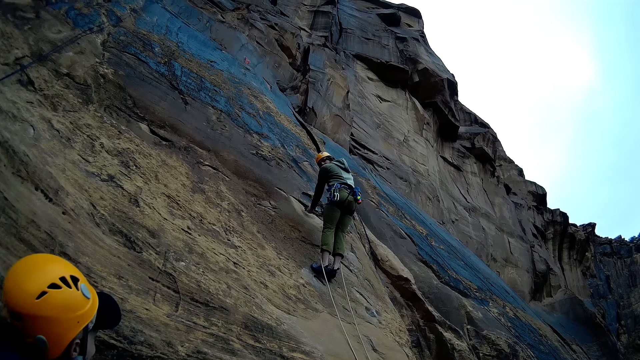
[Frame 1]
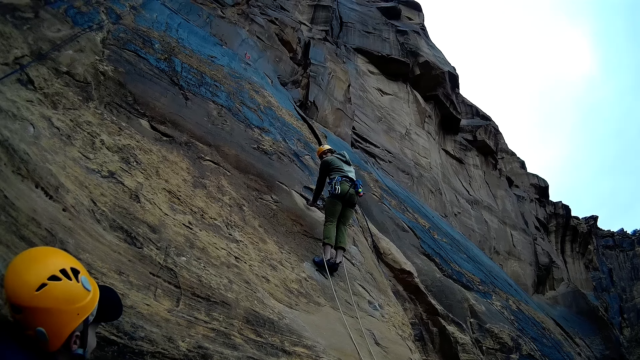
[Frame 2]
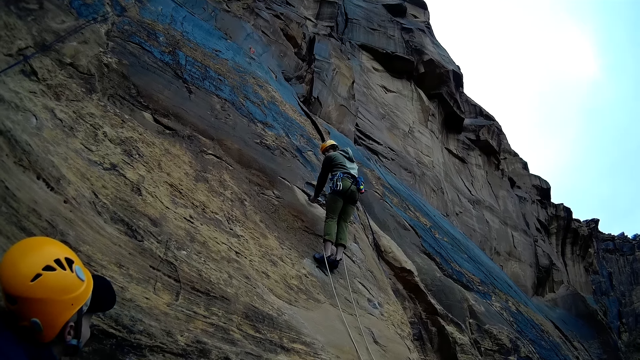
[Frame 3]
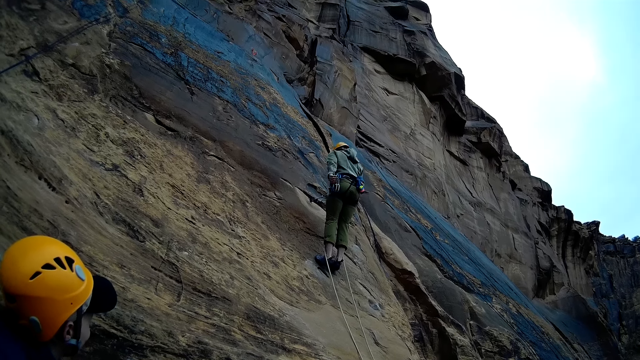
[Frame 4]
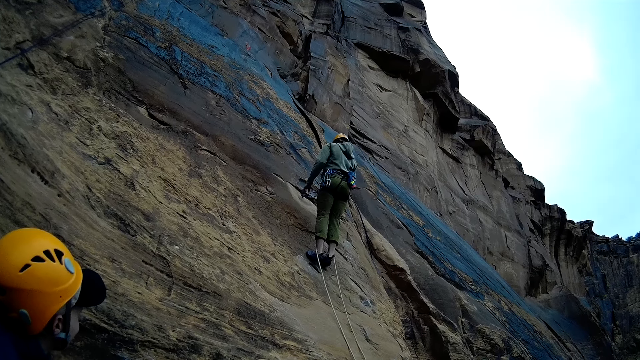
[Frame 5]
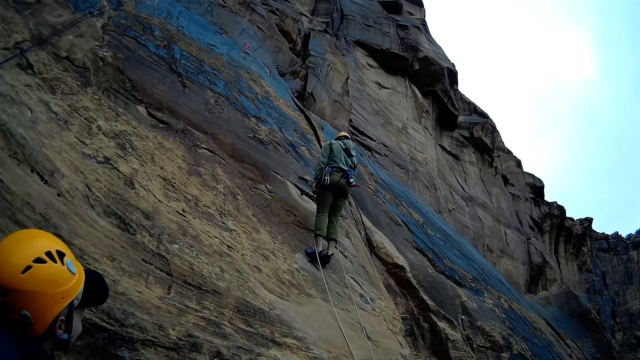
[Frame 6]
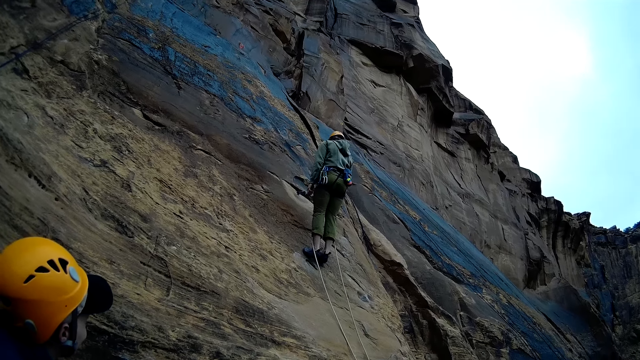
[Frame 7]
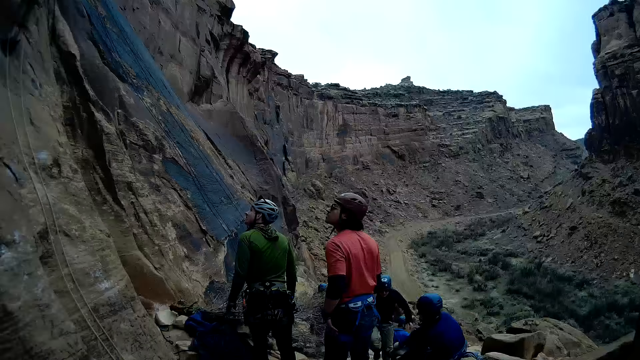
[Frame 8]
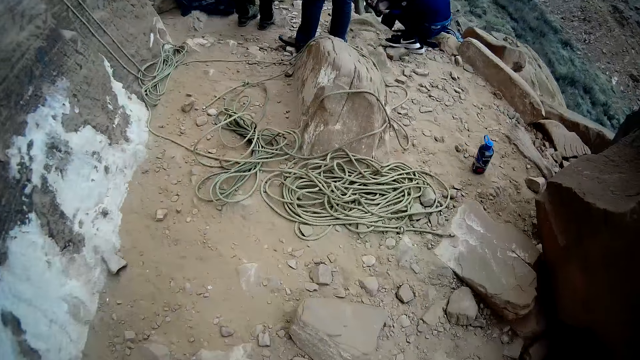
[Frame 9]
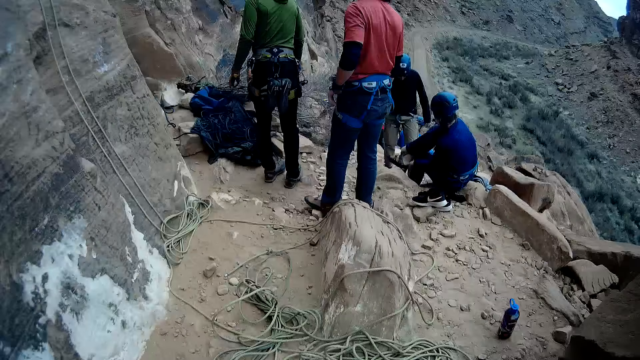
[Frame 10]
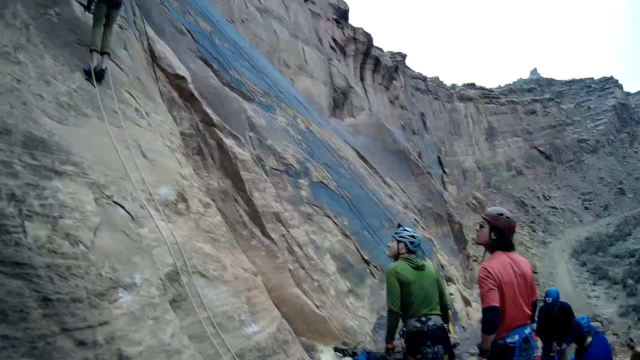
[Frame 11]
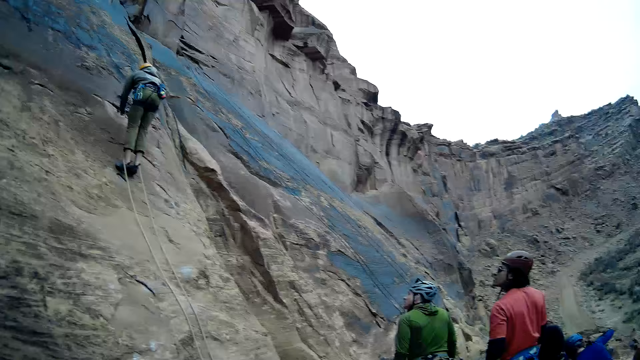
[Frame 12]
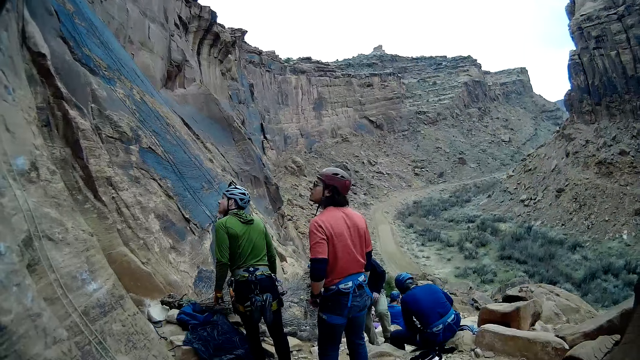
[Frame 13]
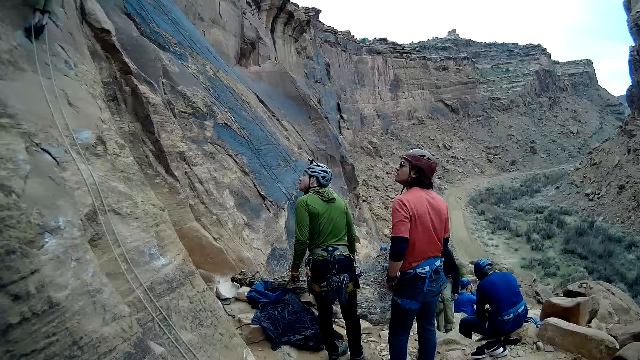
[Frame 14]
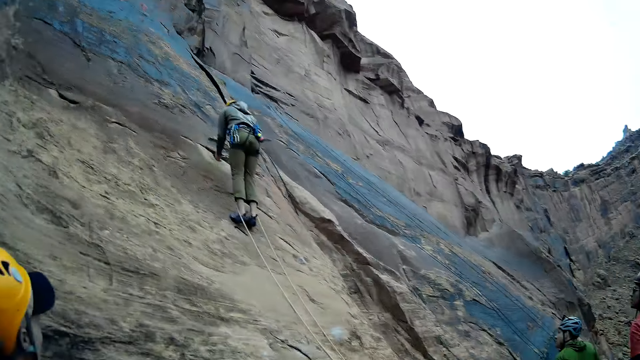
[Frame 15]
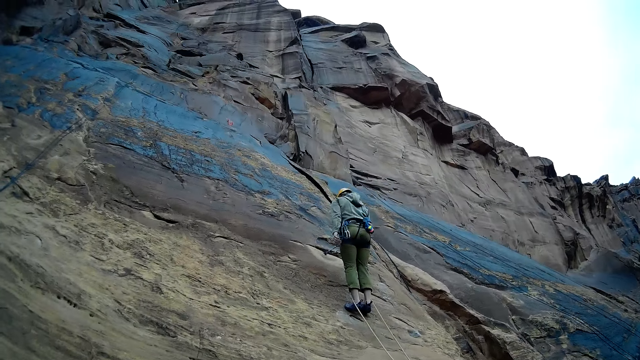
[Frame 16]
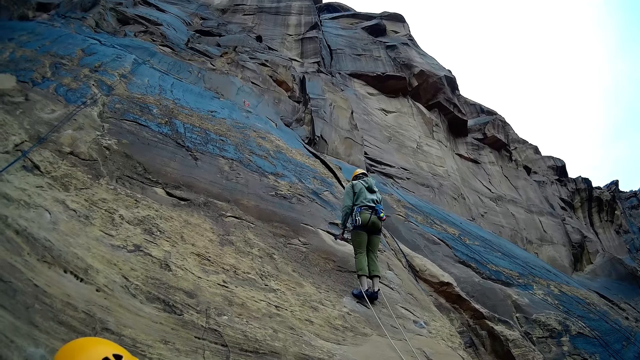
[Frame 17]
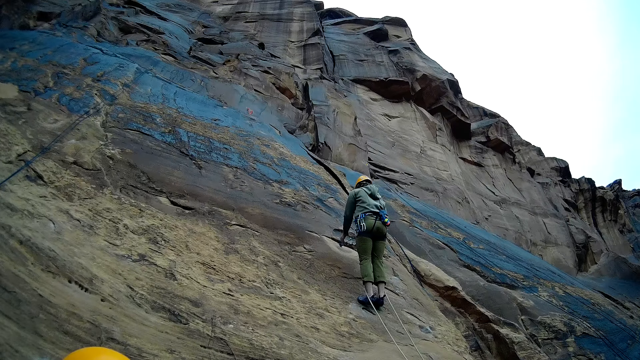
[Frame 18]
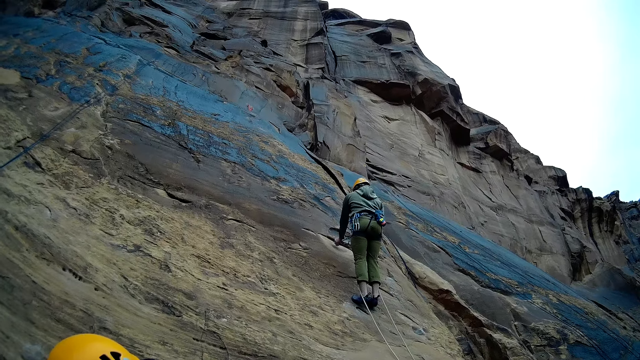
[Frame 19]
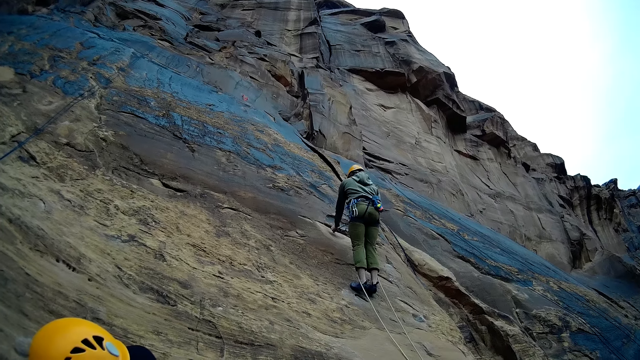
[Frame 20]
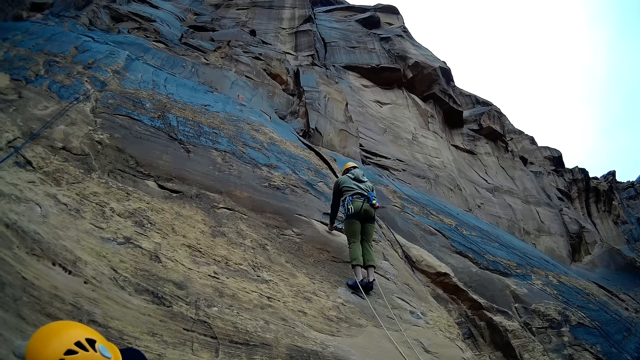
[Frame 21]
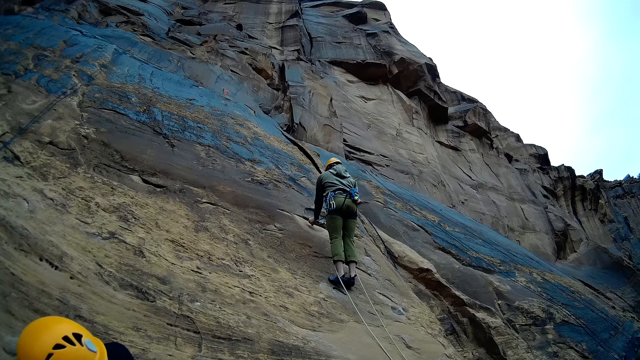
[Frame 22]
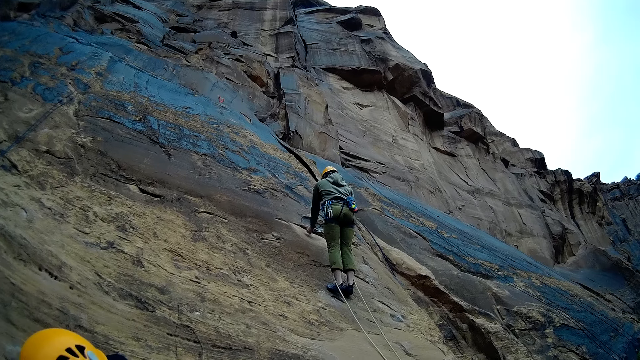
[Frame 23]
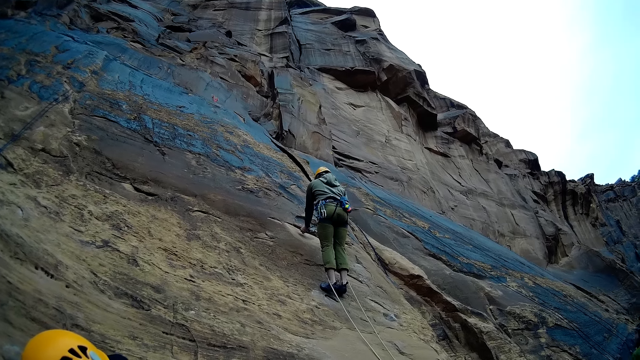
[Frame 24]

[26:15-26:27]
The camera wearer looks at the ropes. A person looks at another person.

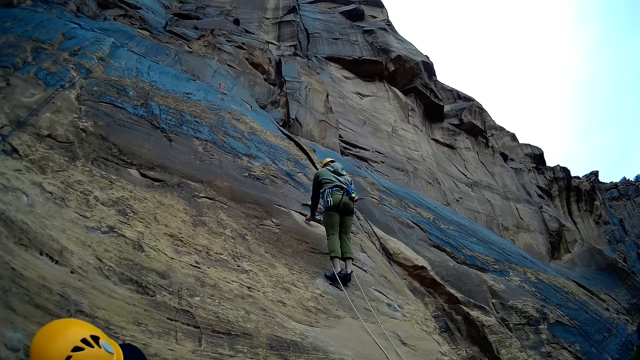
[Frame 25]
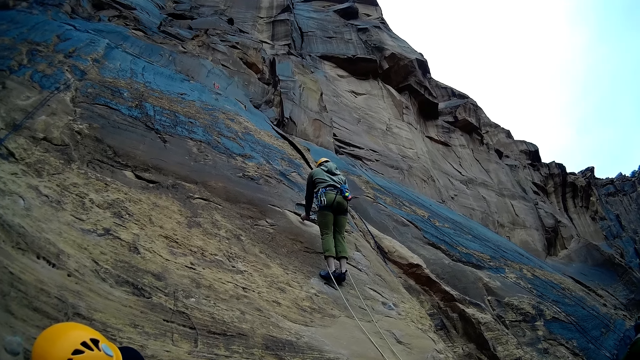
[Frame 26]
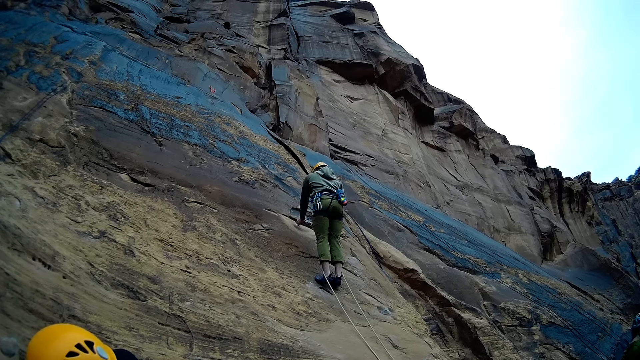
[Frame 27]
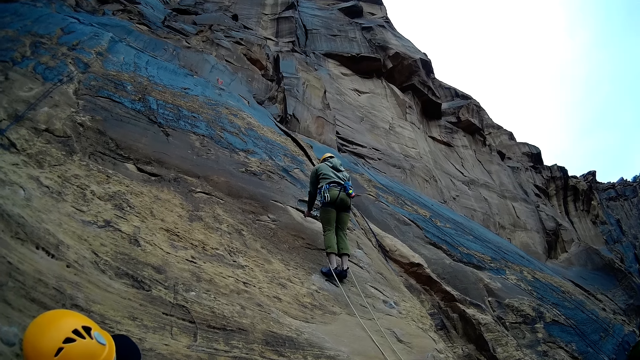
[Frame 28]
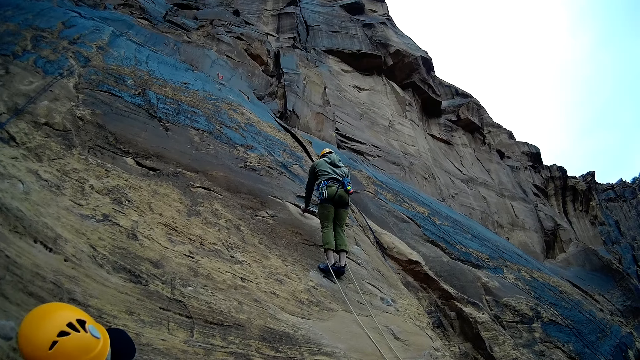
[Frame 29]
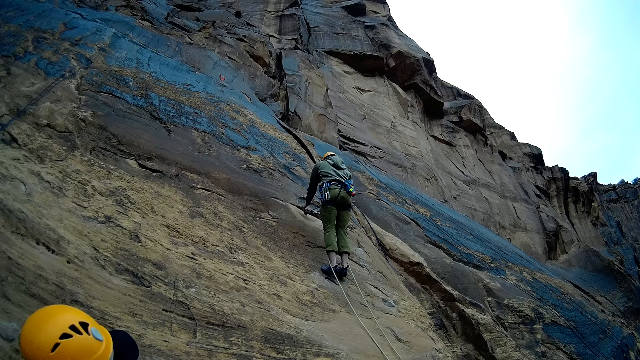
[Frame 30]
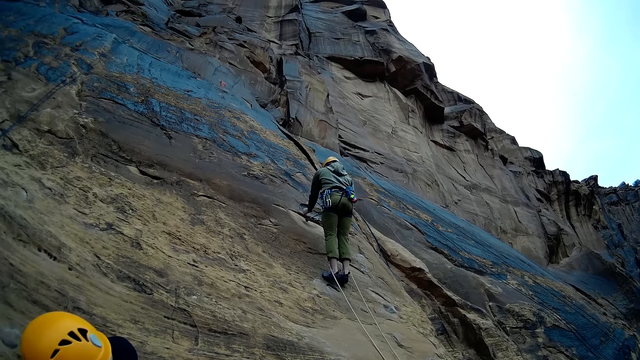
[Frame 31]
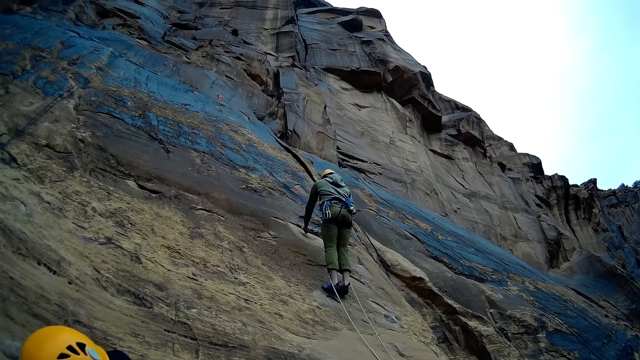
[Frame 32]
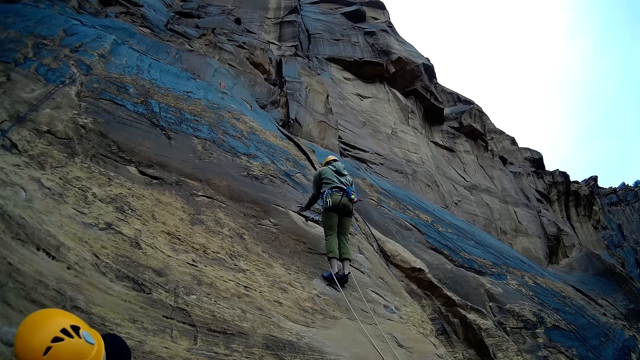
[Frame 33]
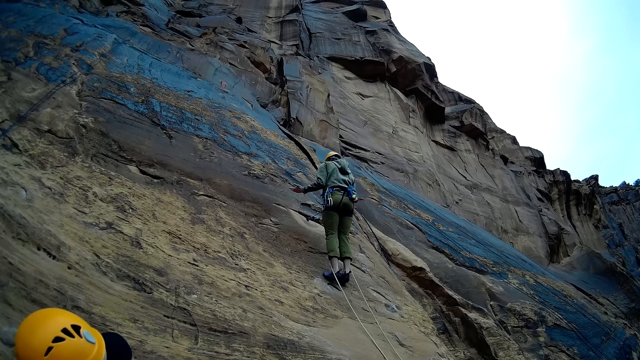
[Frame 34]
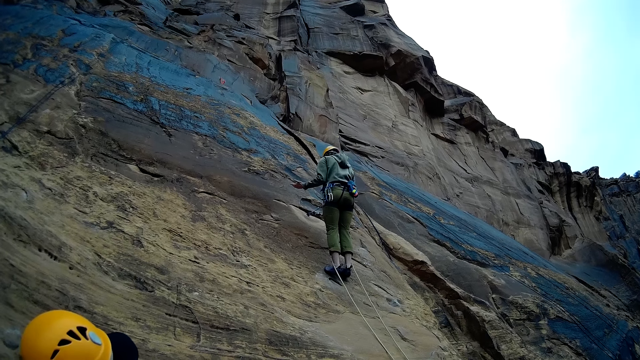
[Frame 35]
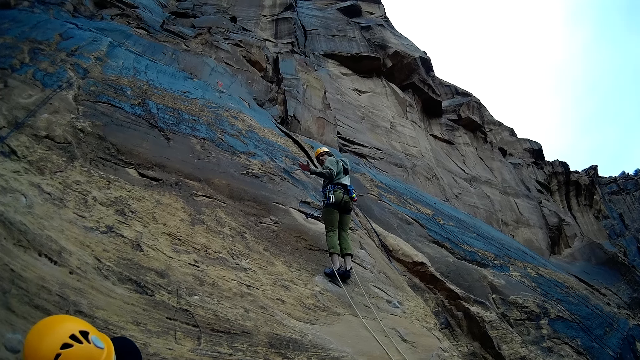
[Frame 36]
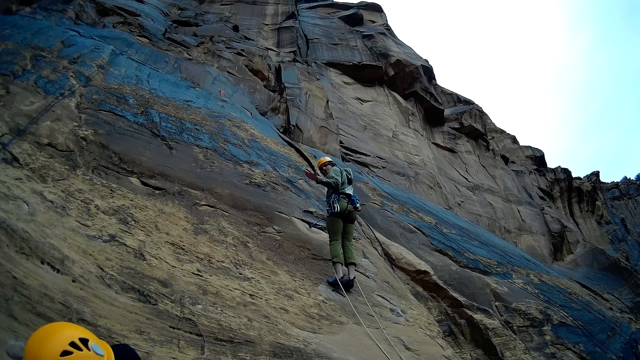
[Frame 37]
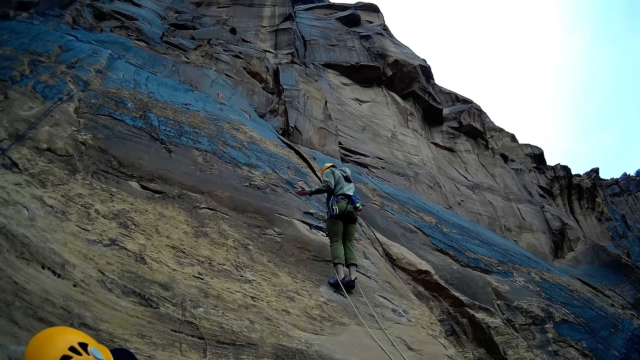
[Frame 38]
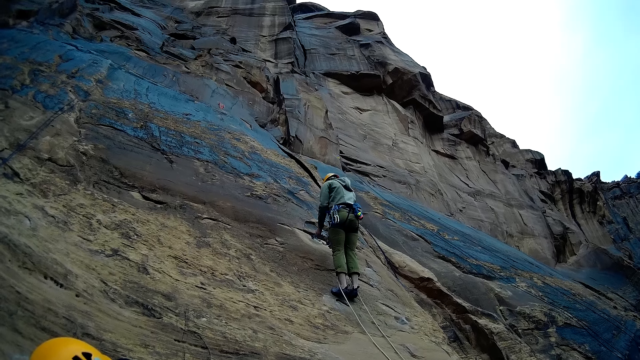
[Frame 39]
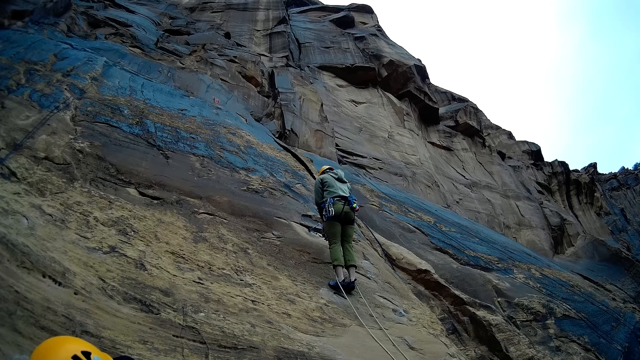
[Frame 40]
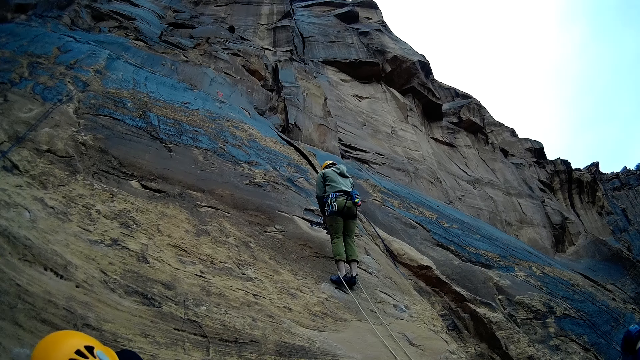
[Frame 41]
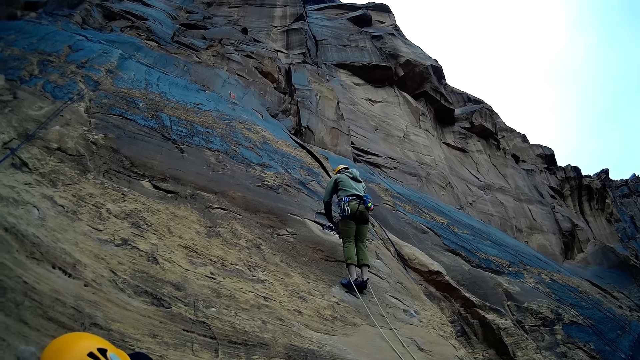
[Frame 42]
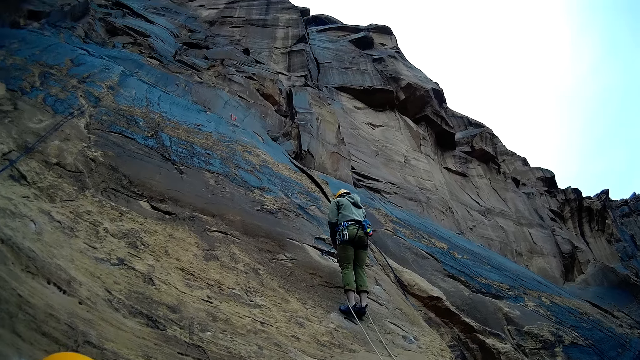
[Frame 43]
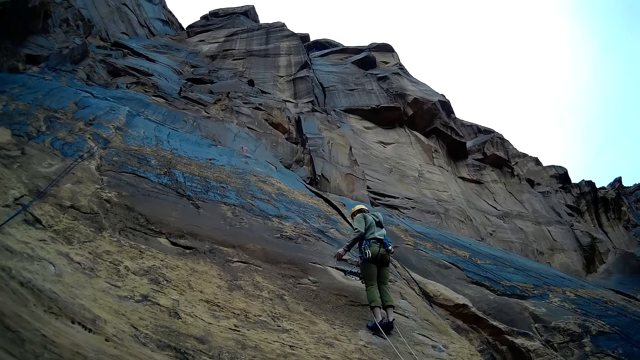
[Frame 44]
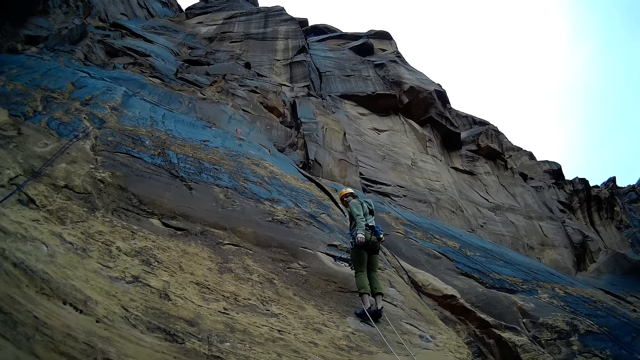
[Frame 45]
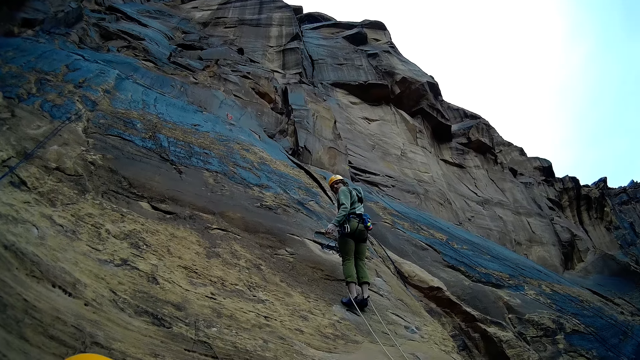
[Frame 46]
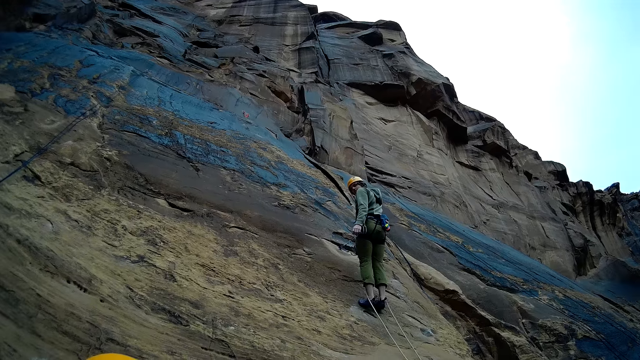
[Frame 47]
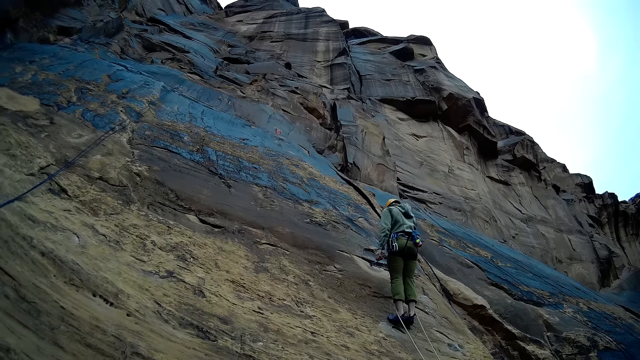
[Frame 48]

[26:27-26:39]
A person stretches his left hand.
